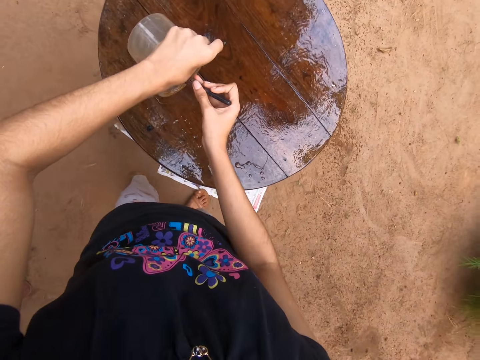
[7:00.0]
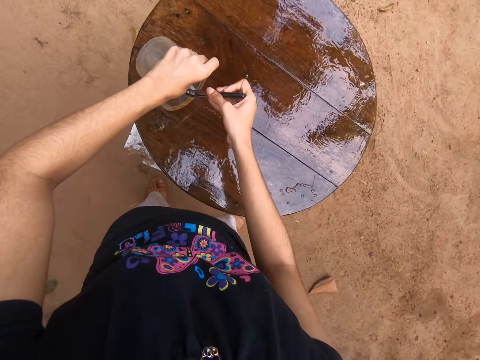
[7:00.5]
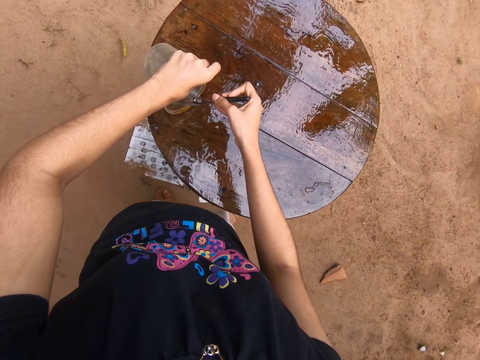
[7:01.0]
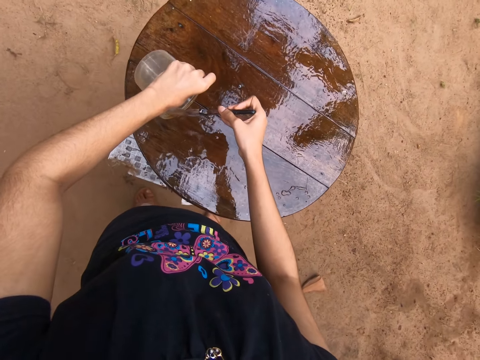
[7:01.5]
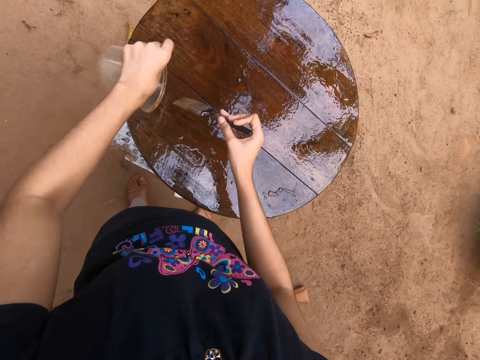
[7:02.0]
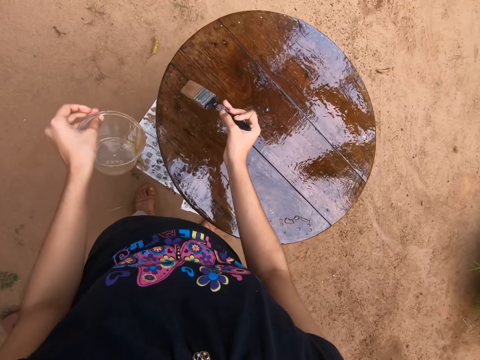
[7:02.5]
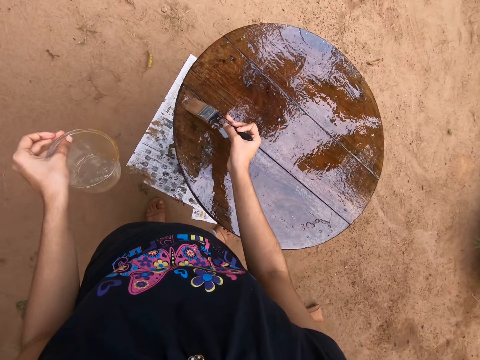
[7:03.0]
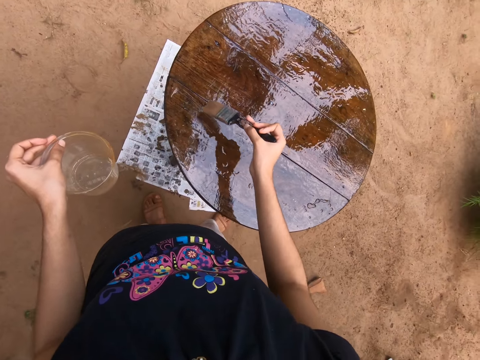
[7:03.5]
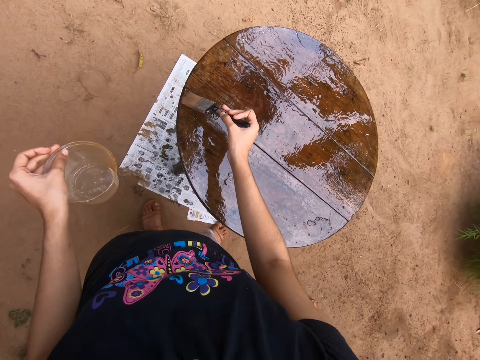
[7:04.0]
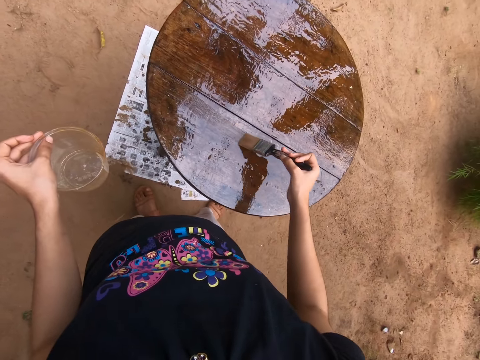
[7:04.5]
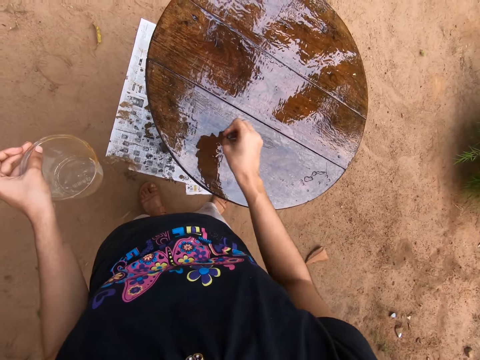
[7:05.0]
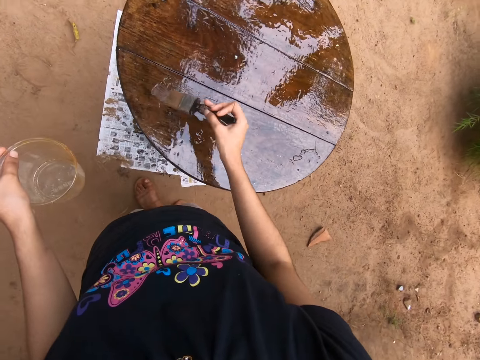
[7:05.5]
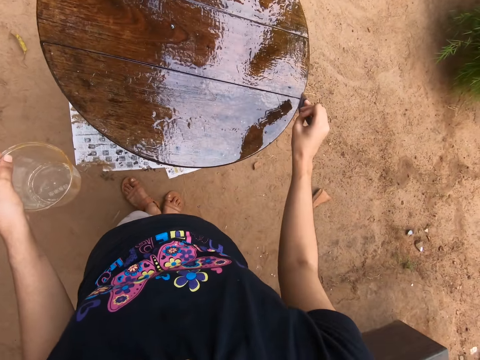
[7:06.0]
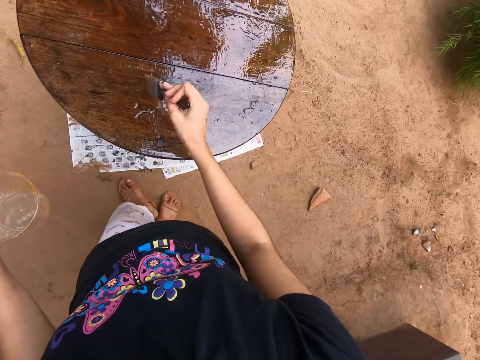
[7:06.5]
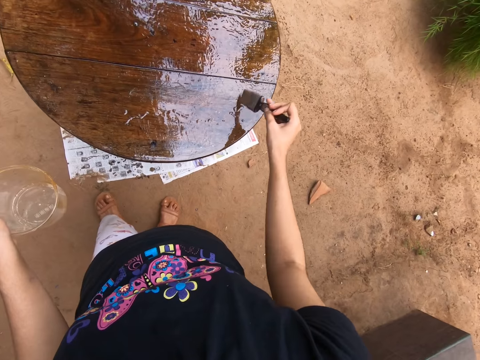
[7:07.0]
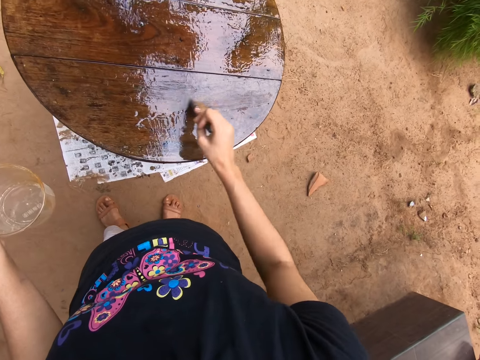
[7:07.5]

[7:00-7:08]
The camera wearer spreads the lacquer on the wooden table with the paint brush in her right hand.

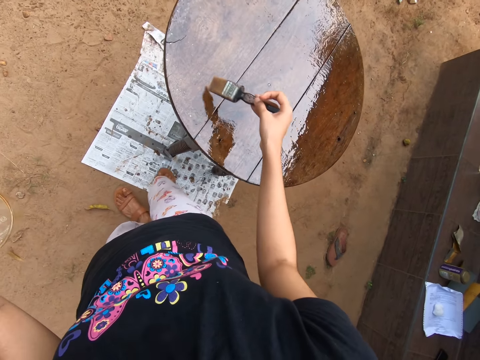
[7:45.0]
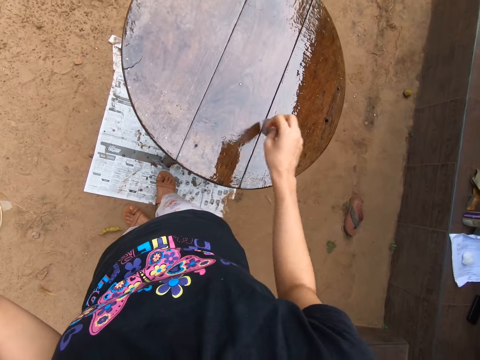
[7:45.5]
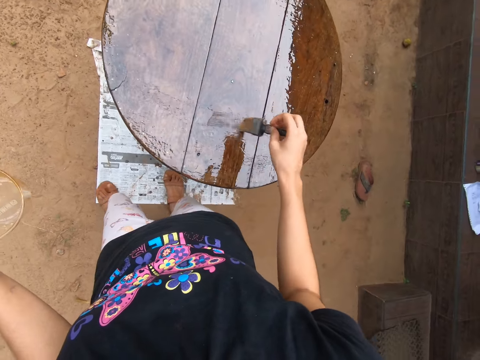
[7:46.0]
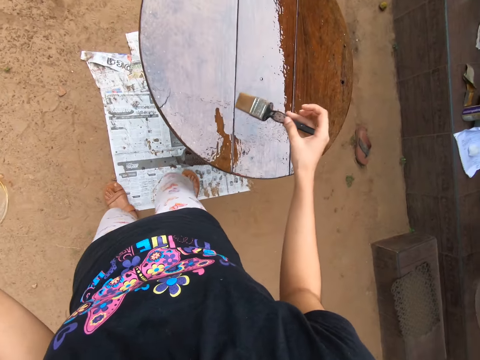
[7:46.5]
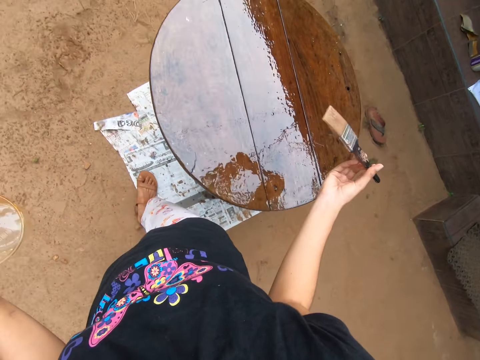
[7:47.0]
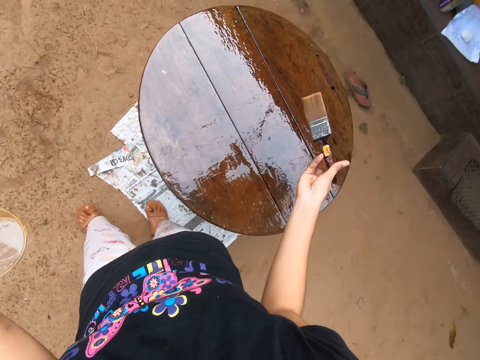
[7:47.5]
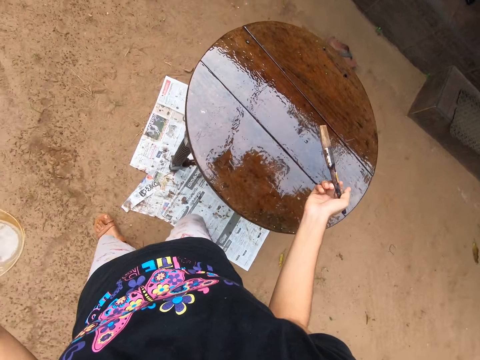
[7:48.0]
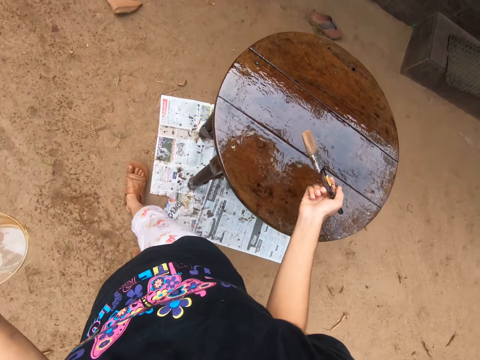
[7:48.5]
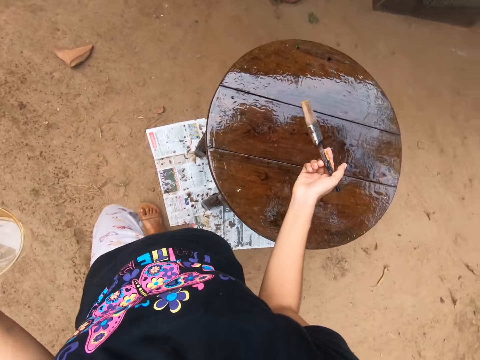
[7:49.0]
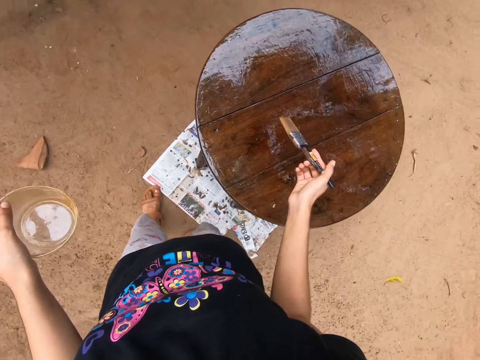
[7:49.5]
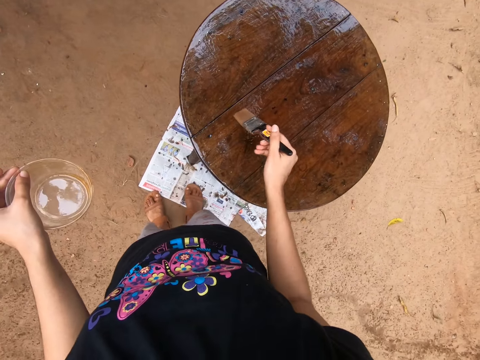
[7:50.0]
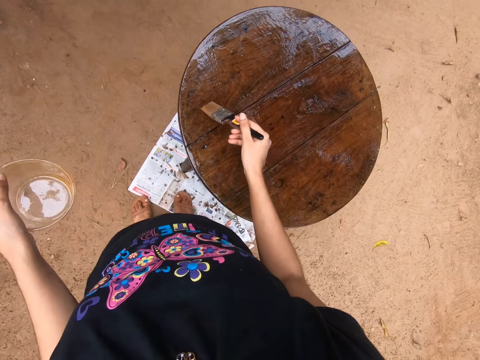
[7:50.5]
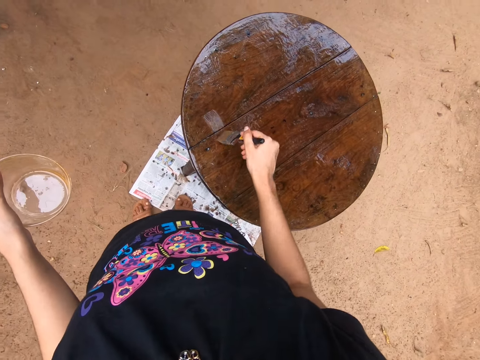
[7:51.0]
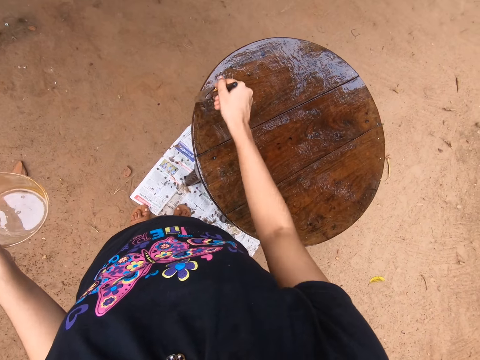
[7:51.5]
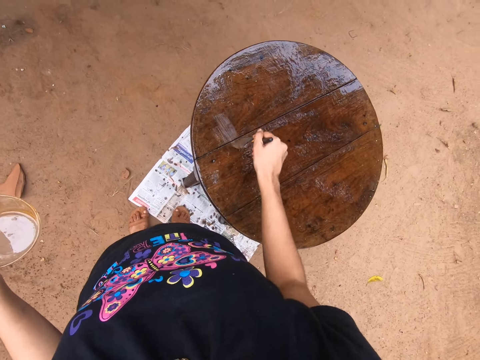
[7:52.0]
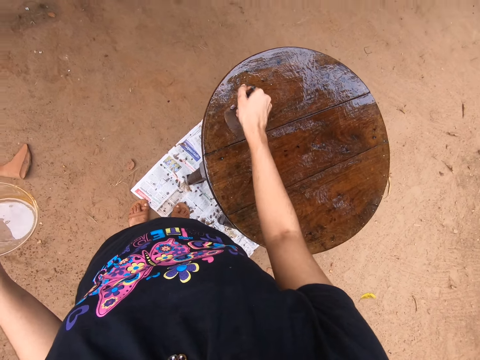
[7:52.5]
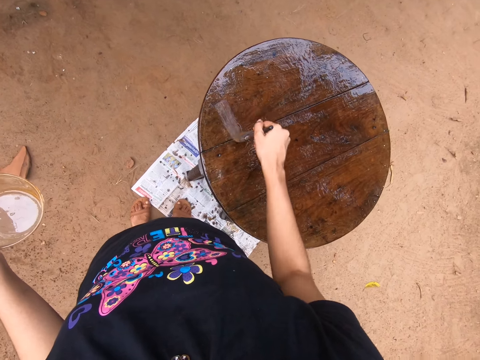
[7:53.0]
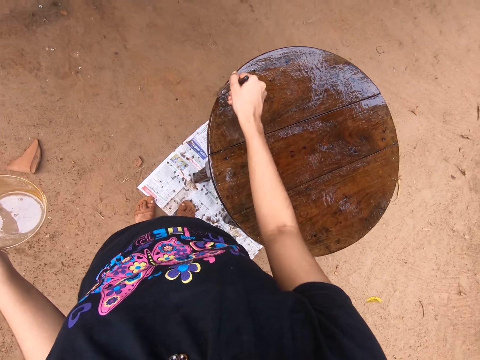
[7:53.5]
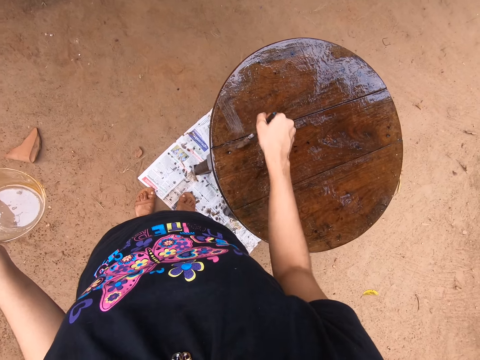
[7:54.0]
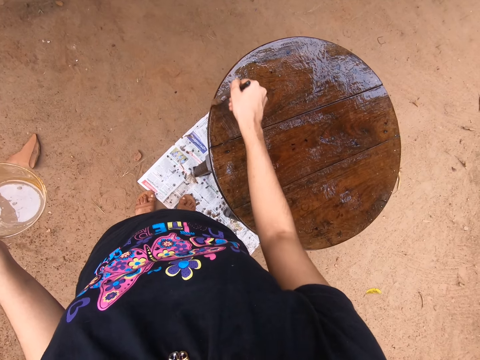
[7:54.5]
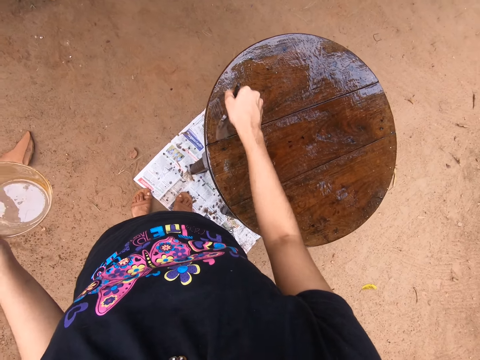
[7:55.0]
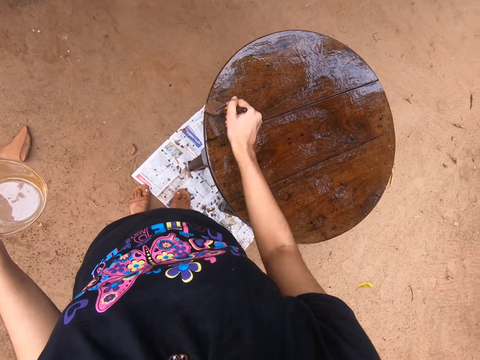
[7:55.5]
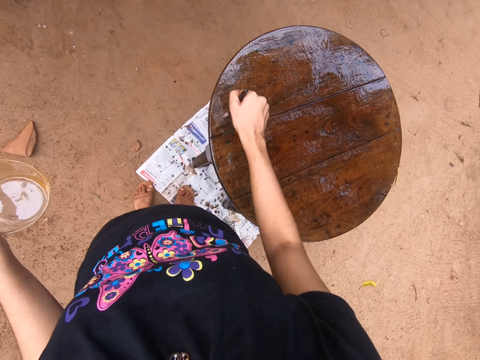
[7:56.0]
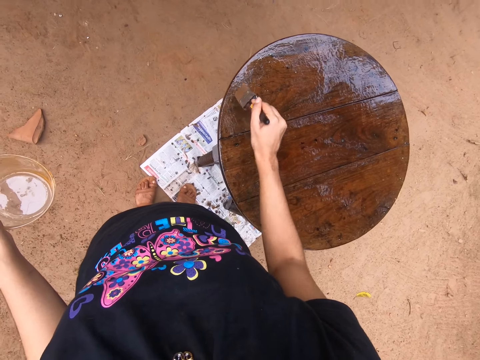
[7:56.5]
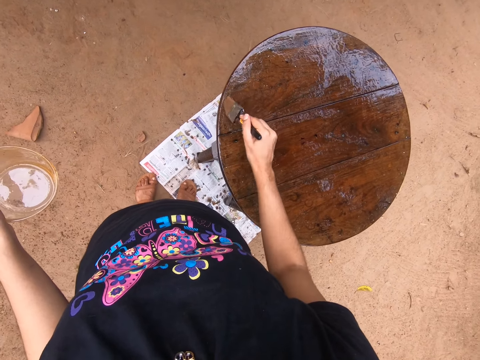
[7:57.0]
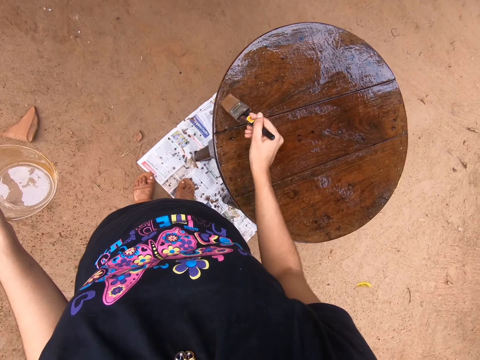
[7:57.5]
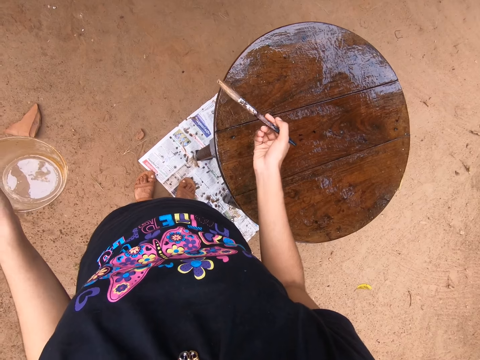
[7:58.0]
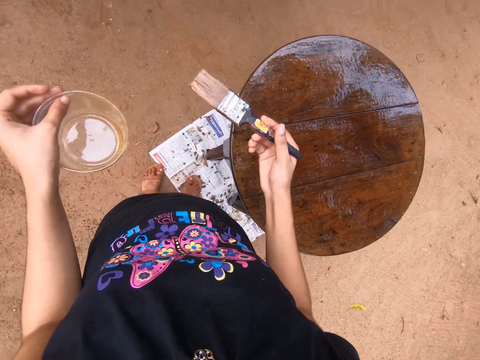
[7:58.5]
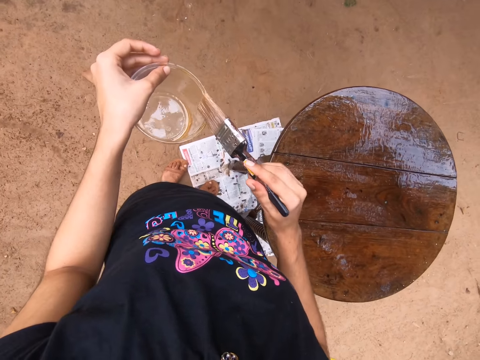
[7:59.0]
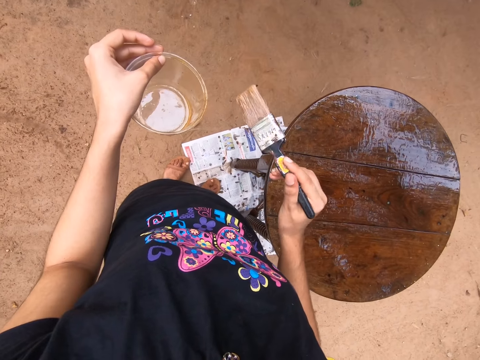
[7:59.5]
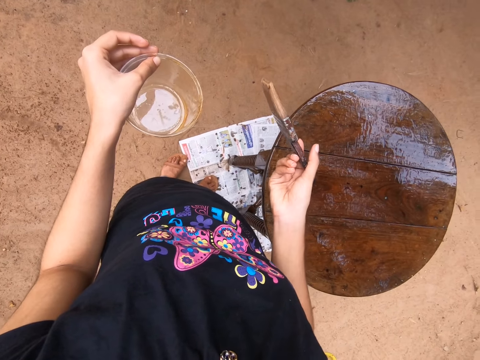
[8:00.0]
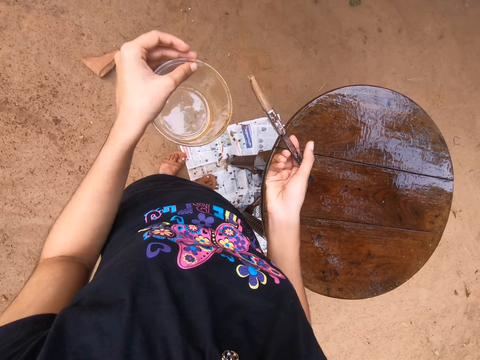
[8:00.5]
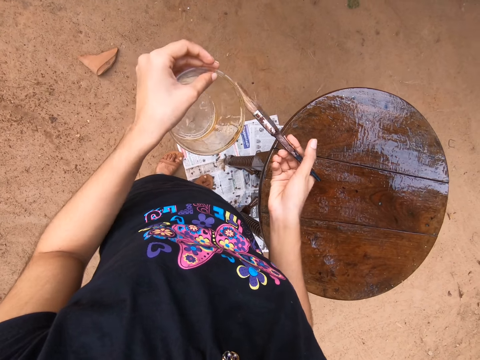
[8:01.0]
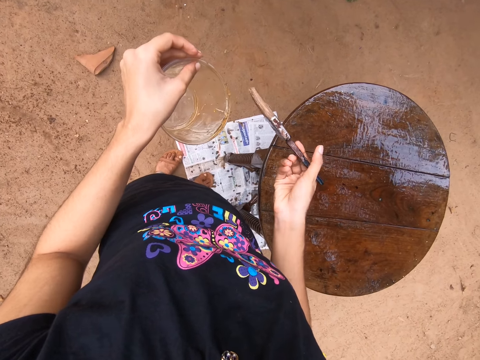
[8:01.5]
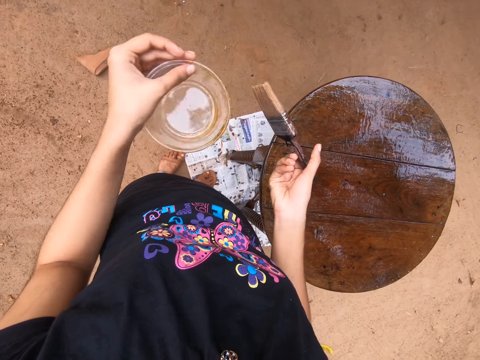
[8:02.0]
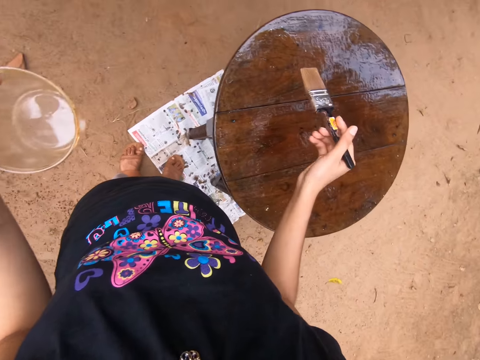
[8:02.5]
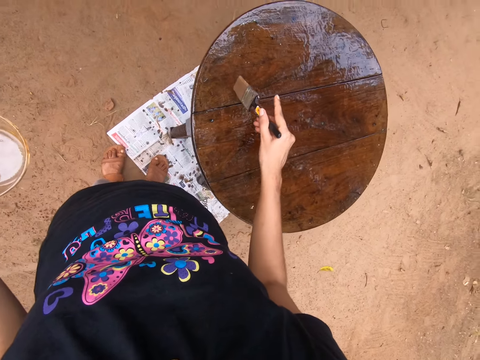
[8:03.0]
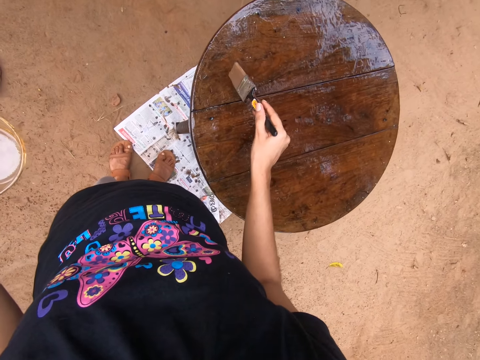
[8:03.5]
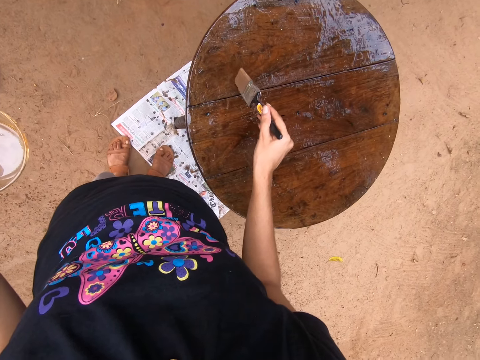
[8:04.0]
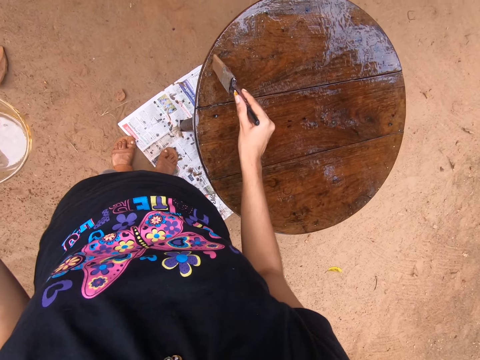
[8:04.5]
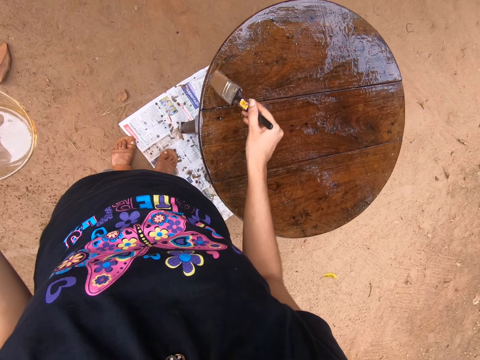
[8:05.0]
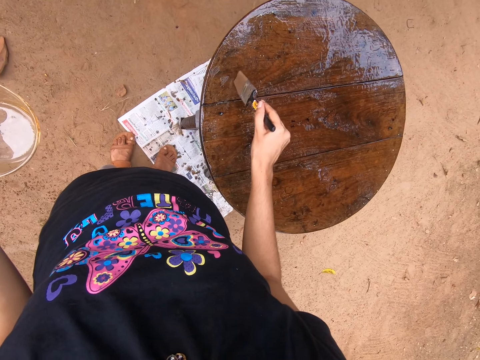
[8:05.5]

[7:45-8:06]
The camera wearer moves around a table. She applies gloss round on the table using a paint brush. She removes paint stuck on the brush using a bucket. She smears the plastic container with the paint brush in her right hand. She coats the wooden table with the paint brush in her right hand.
